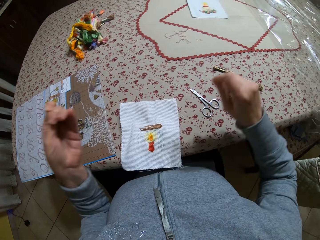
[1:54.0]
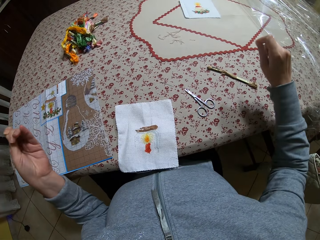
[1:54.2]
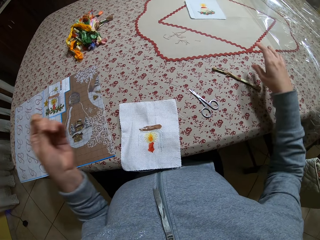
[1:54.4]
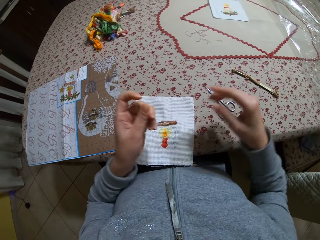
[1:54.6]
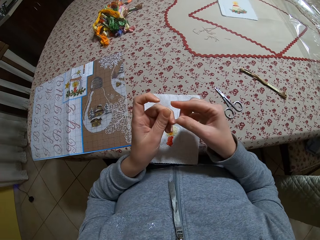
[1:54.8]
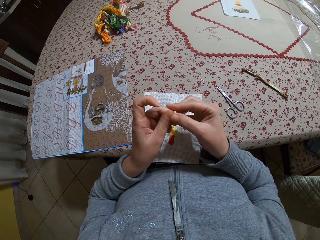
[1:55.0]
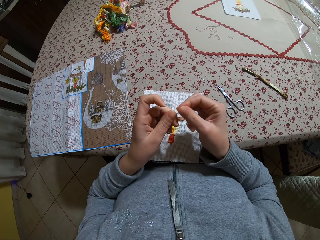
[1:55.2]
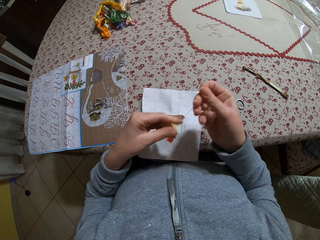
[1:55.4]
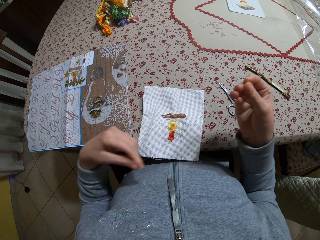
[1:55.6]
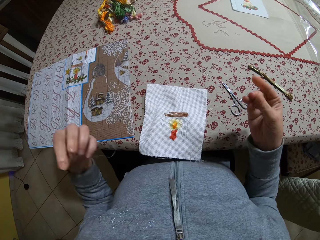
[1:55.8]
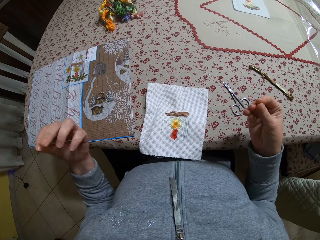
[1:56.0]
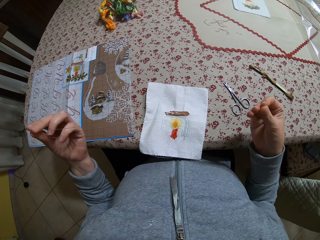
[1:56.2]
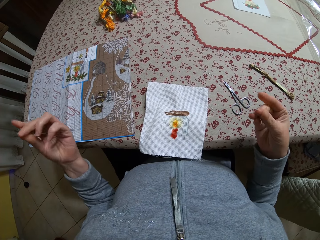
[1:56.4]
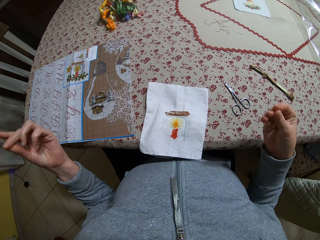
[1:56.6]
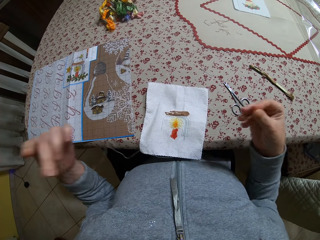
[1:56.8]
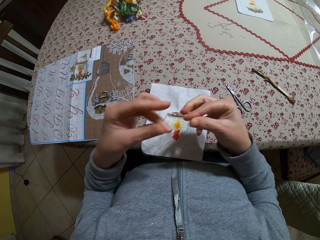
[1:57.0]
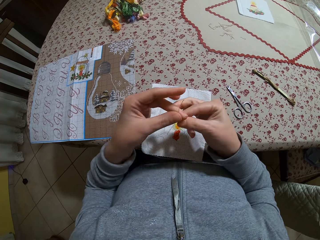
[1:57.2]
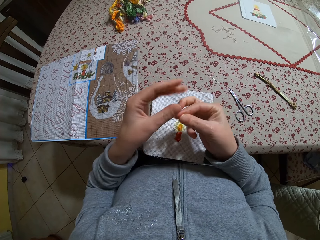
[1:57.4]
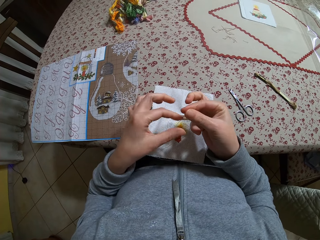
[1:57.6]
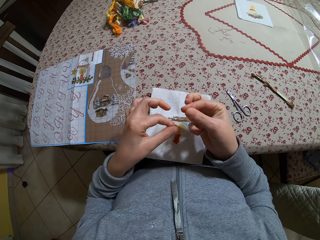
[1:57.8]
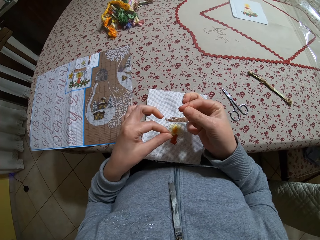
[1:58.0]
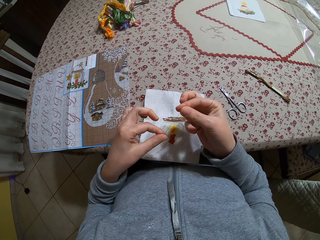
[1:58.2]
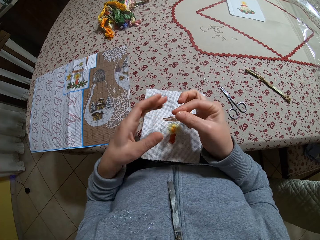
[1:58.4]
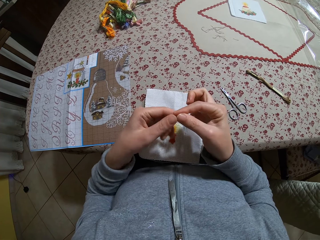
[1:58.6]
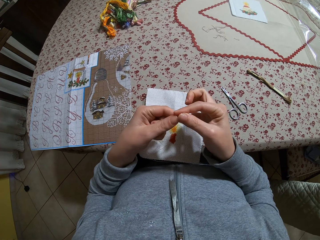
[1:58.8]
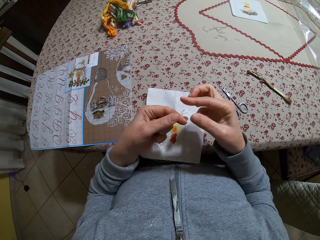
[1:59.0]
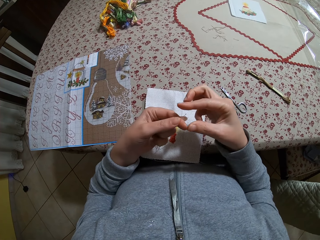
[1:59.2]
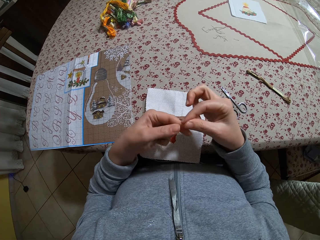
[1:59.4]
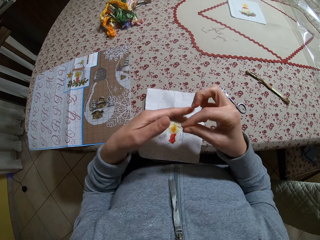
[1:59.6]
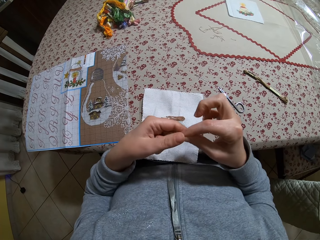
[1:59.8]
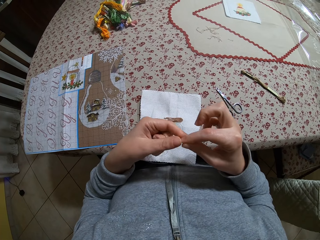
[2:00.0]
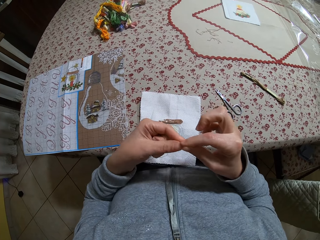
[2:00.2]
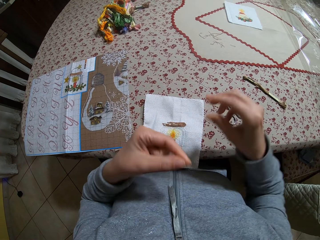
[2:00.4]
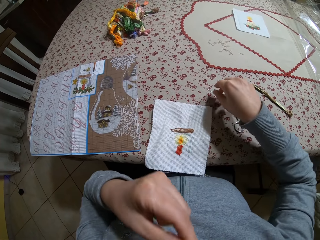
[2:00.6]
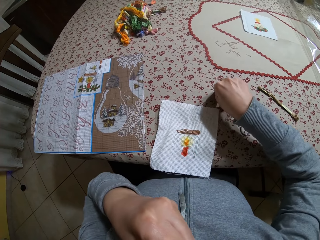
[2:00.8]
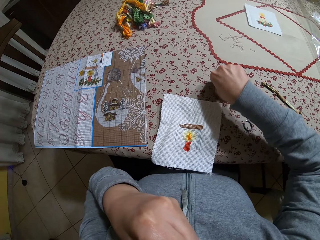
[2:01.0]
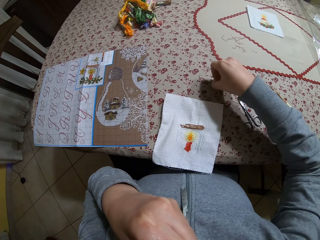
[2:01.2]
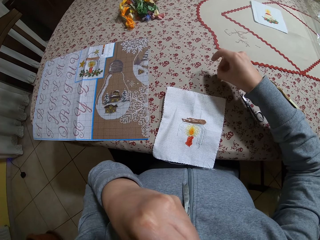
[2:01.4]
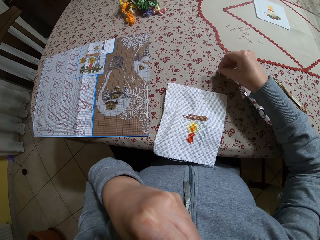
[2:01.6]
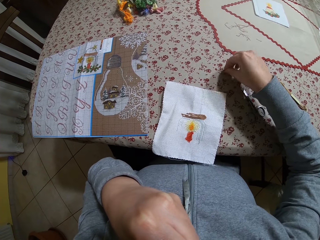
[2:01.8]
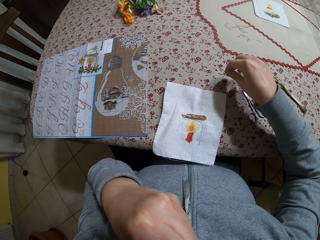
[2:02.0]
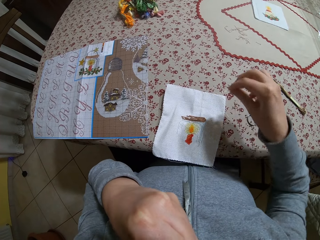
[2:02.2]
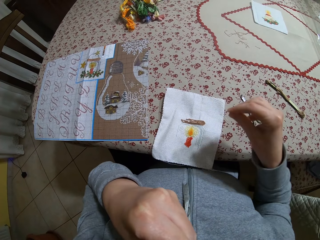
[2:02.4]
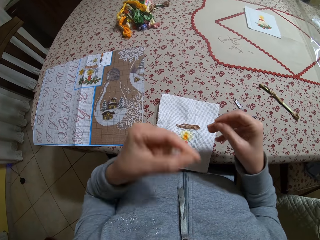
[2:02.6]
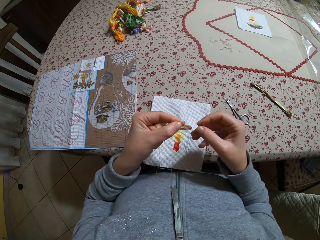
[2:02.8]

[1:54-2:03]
The camera wearer pulls the thread. She folds the thread. She raises her hand. She picks the needle from the table with her right hand. She puts the thread in the needle.

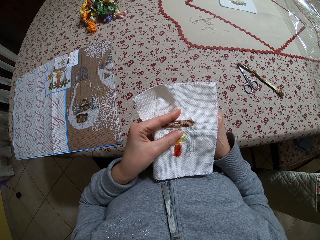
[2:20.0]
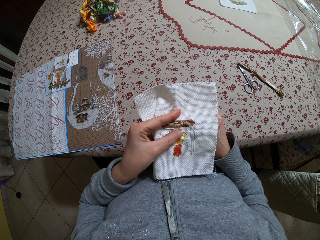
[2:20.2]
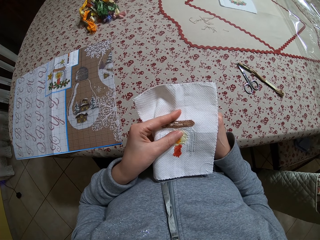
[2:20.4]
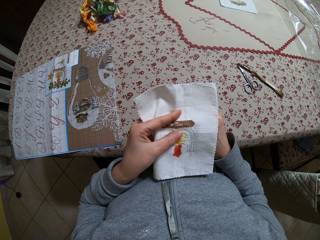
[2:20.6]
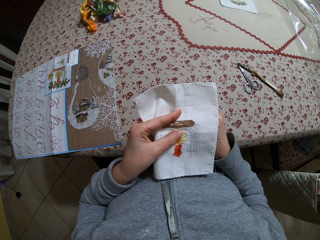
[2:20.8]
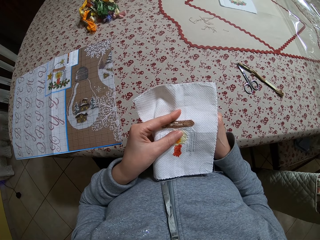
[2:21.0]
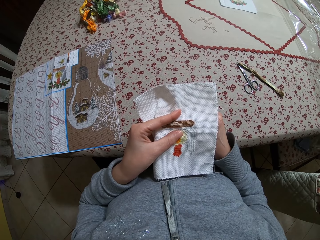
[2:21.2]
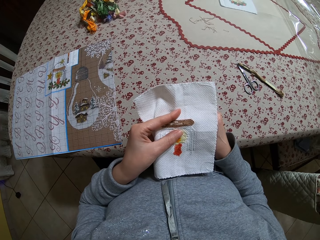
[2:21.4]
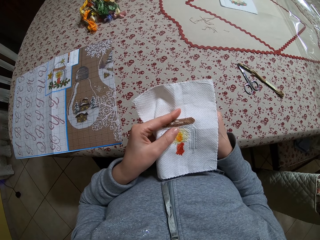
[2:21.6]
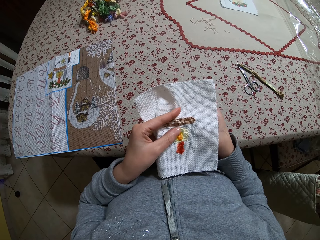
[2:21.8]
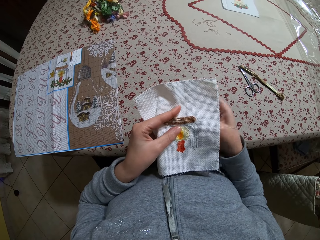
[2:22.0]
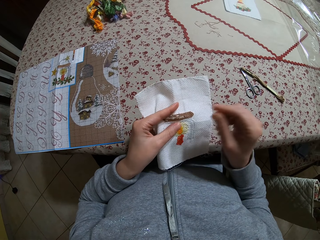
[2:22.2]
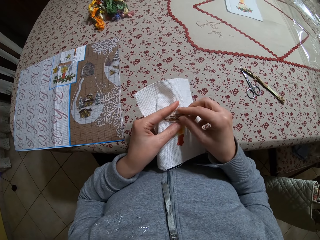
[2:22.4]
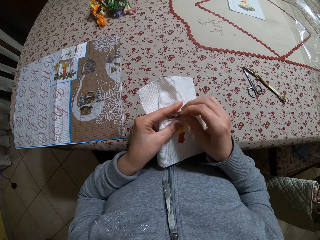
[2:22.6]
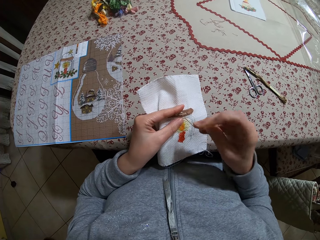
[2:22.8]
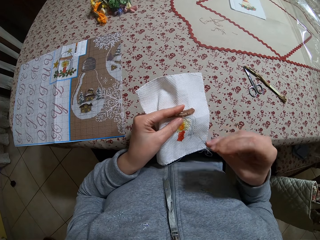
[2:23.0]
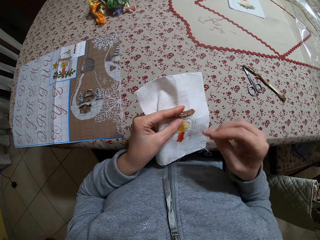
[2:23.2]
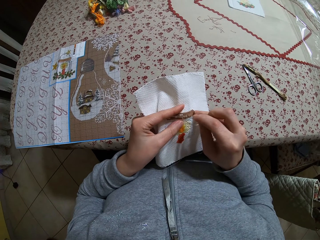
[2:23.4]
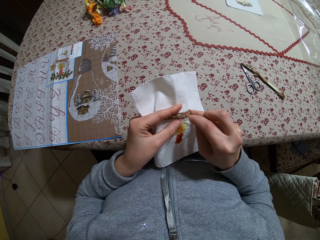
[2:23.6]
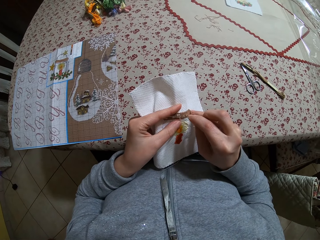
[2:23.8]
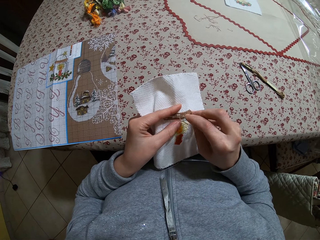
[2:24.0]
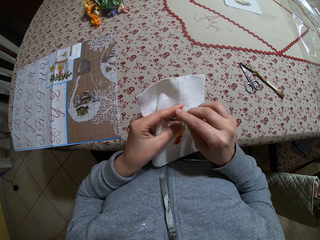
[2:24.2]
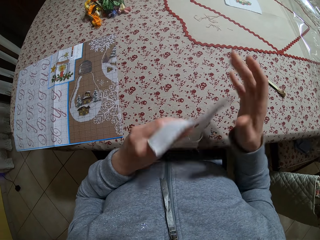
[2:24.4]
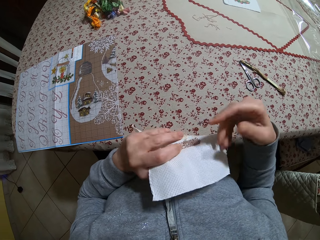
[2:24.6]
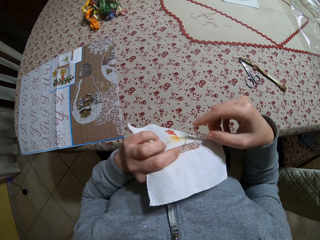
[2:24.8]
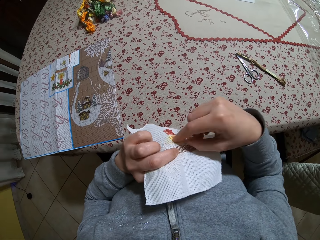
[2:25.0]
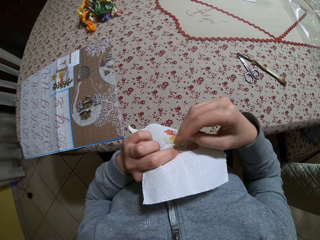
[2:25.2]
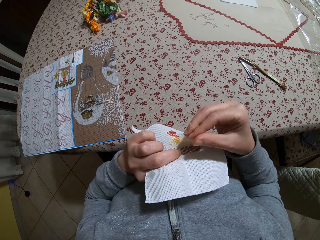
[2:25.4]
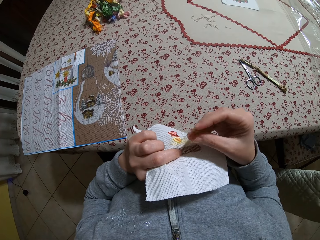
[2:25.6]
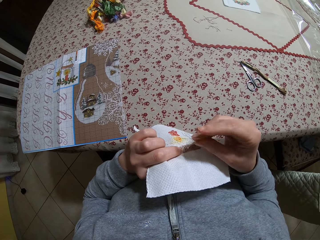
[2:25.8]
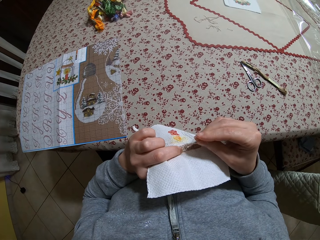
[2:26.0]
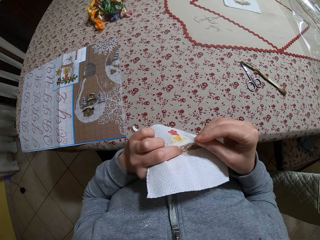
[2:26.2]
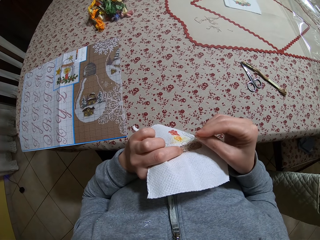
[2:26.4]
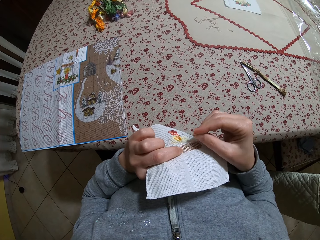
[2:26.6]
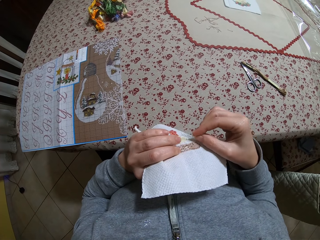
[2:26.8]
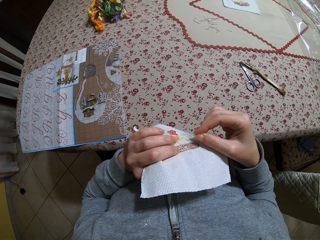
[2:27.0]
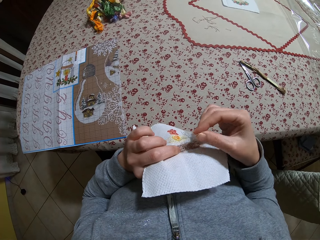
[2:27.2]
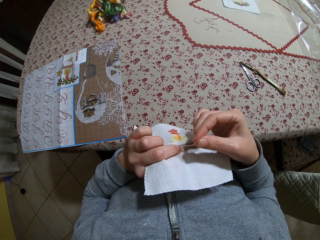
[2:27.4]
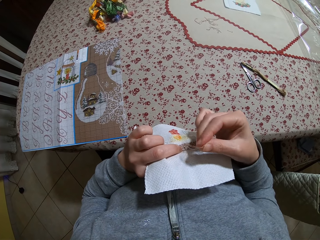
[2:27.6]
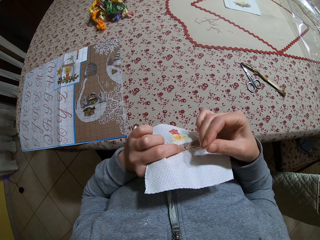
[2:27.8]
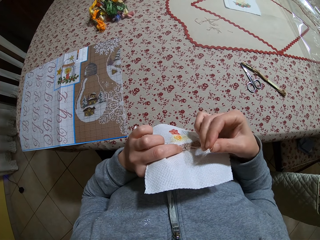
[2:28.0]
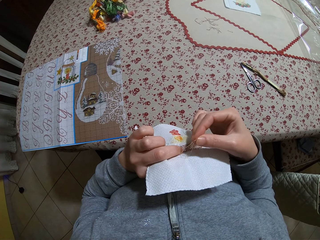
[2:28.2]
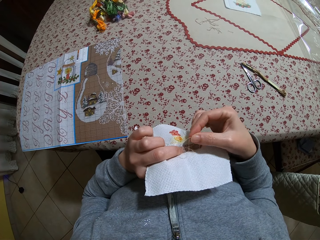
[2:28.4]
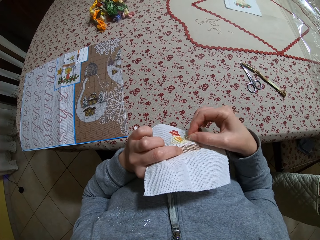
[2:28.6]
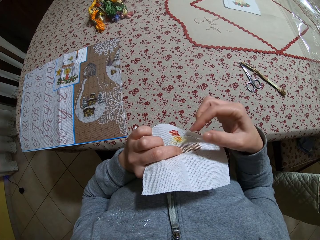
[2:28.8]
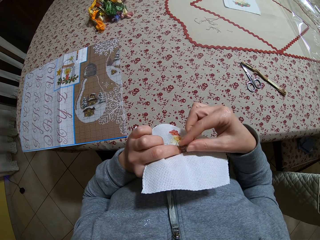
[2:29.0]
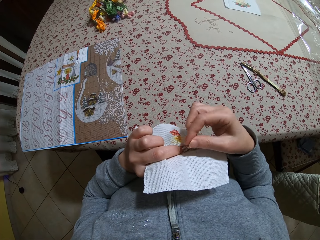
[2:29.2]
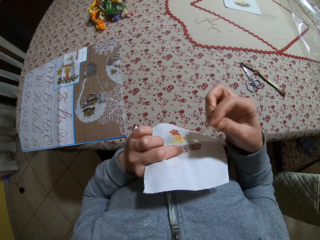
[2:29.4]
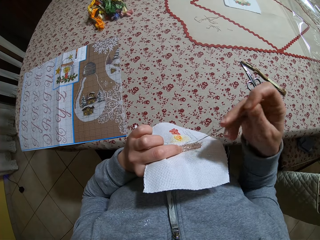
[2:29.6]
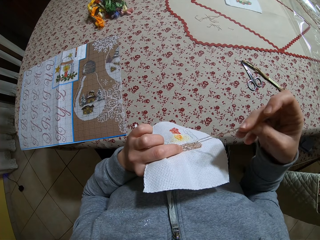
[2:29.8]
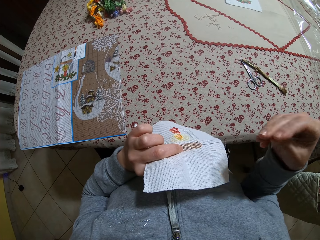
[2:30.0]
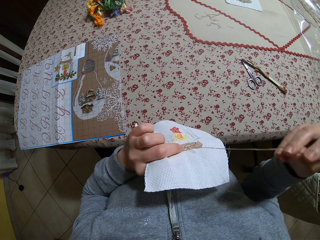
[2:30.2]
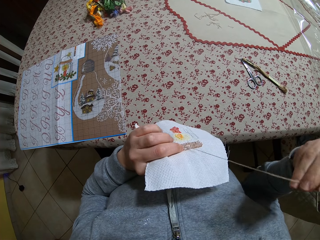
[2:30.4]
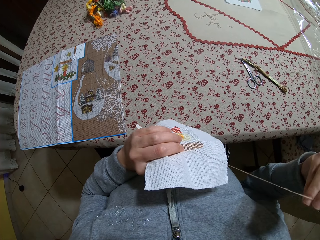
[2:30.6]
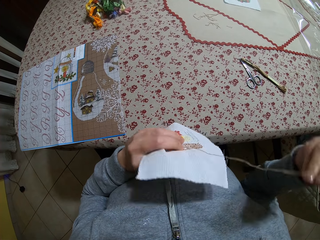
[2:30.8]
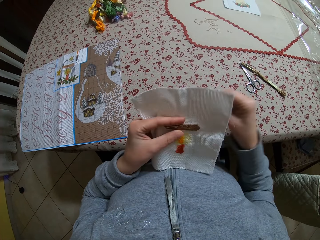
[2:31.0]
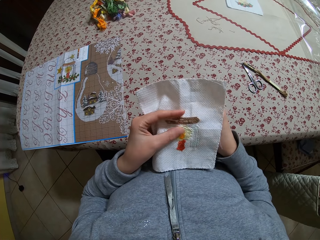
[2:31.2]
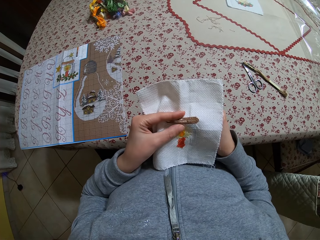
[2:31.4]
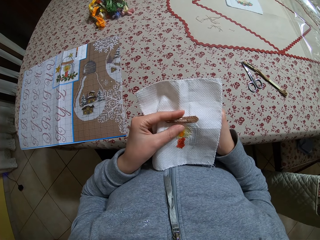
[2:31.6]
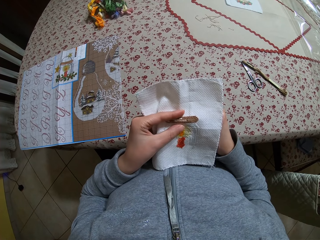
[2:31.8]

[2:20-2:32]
The camera wearer stitches a fabric with the needle and the piece of thread with both hands. They turn a cloth mat.
